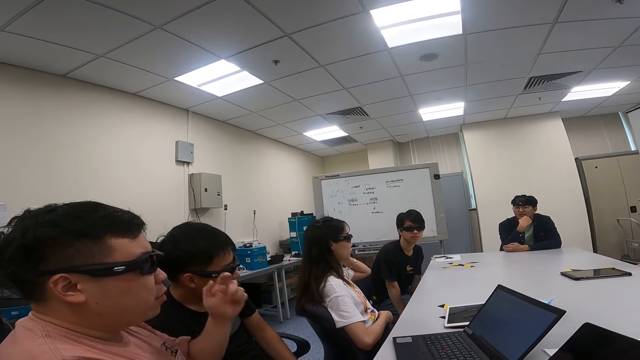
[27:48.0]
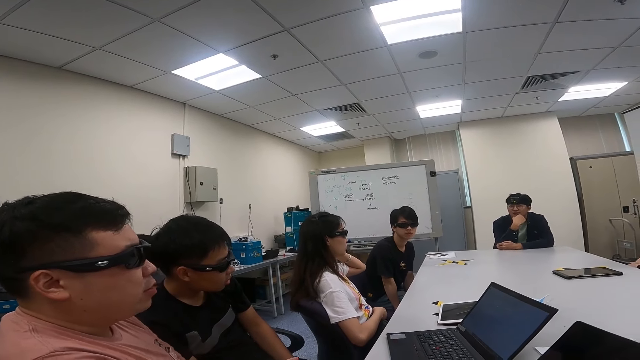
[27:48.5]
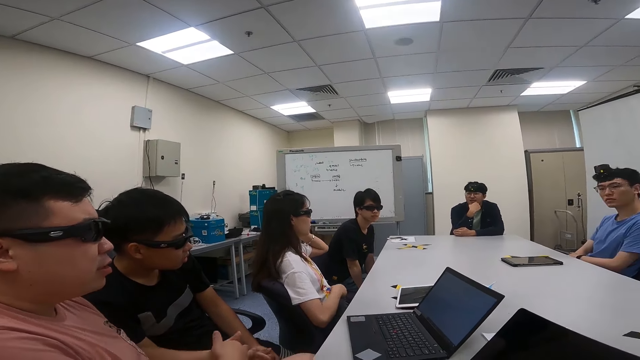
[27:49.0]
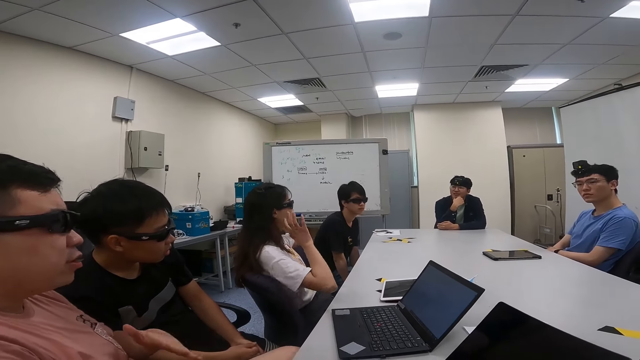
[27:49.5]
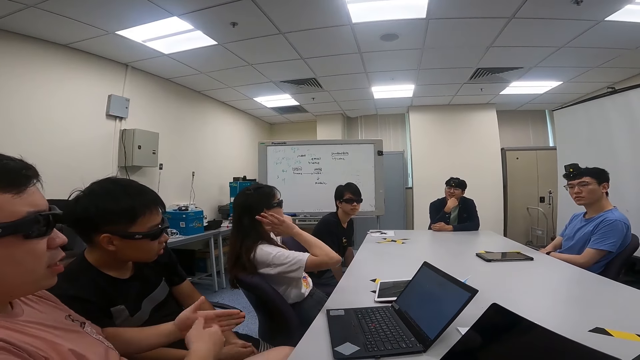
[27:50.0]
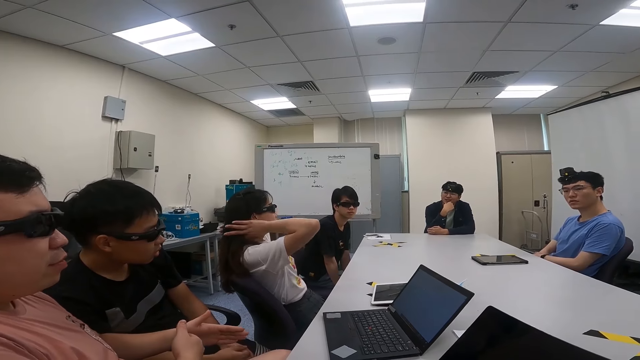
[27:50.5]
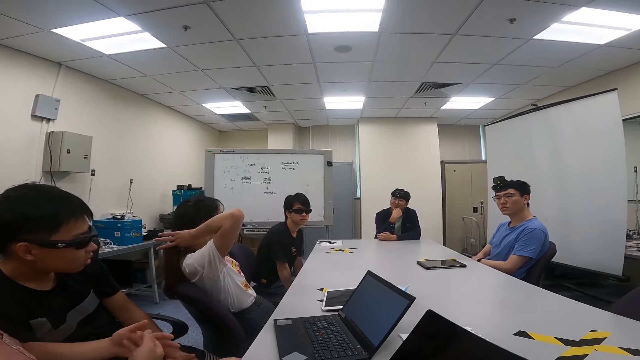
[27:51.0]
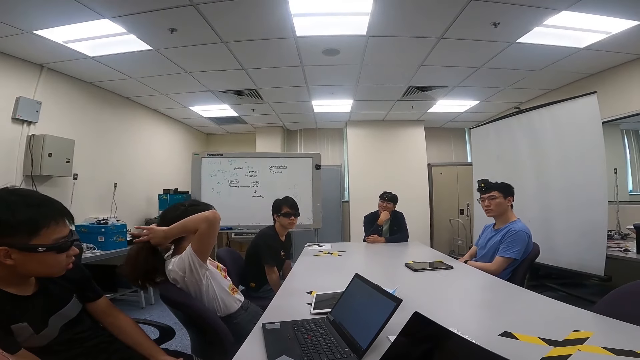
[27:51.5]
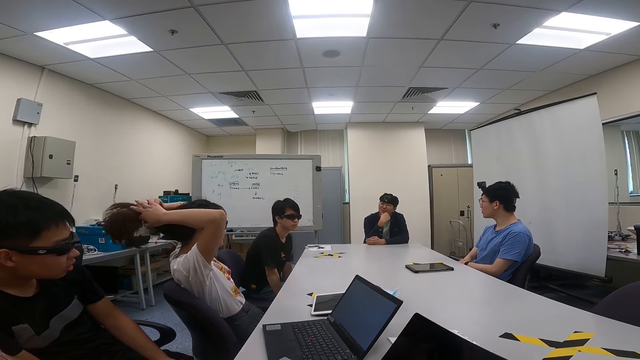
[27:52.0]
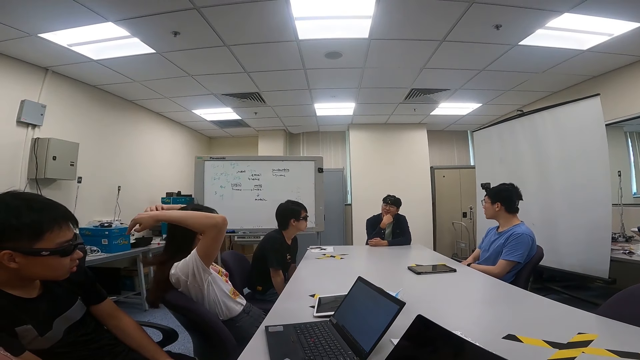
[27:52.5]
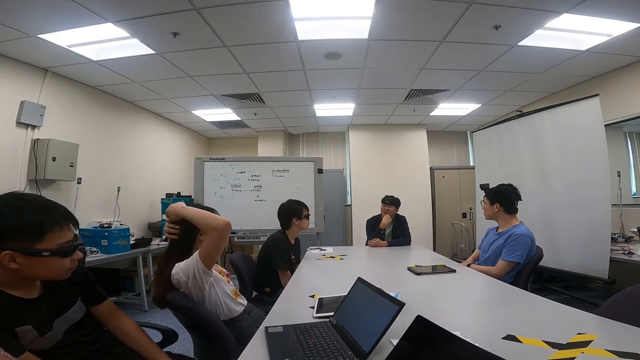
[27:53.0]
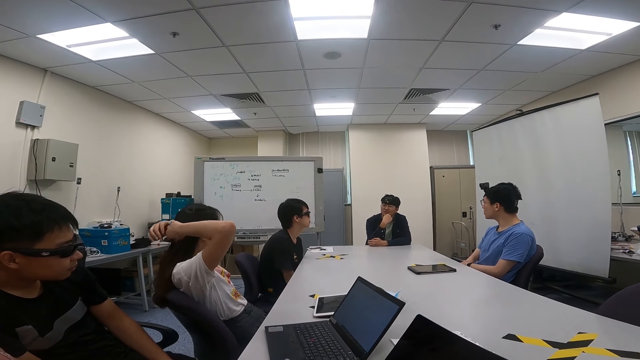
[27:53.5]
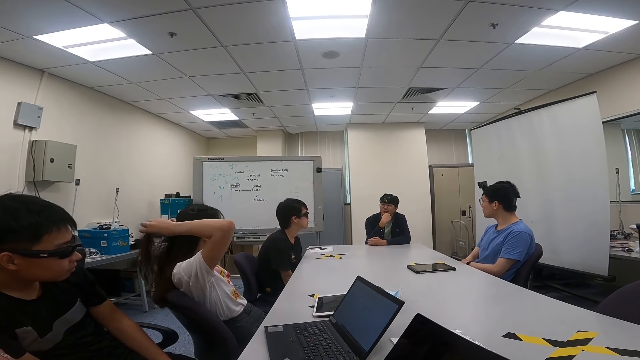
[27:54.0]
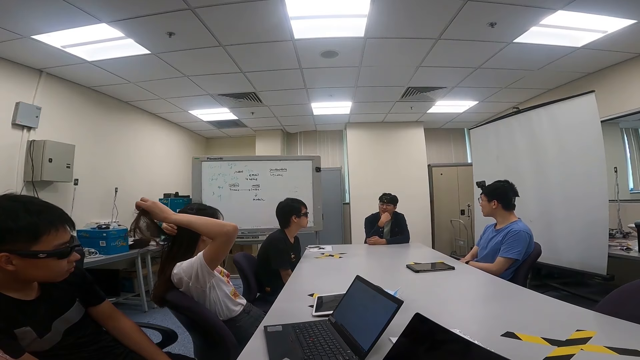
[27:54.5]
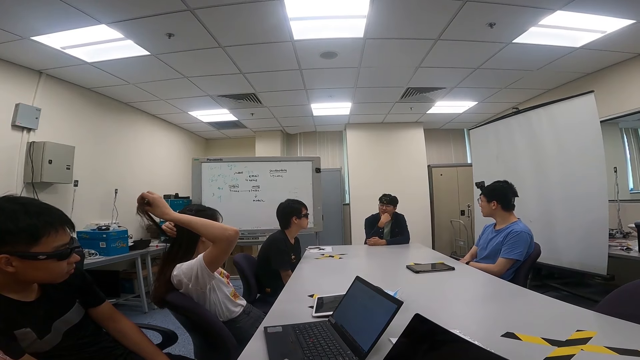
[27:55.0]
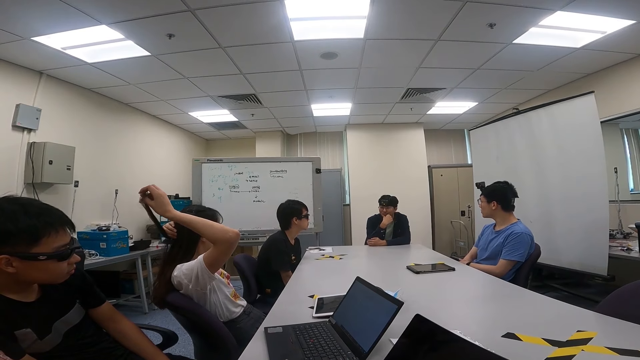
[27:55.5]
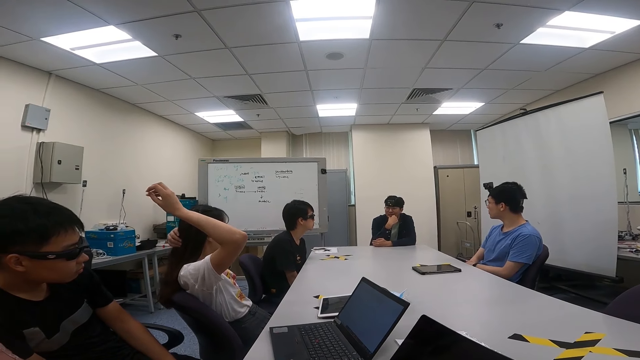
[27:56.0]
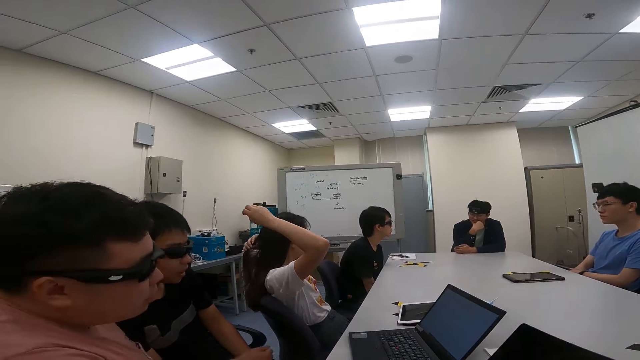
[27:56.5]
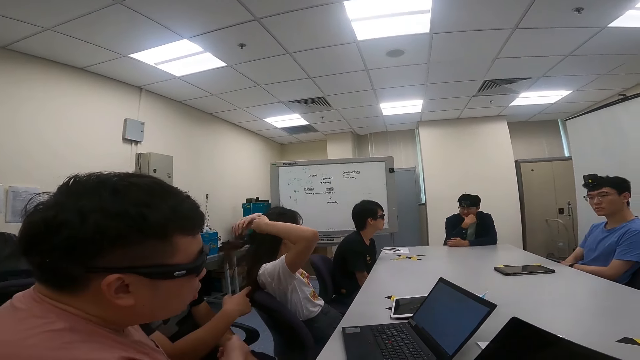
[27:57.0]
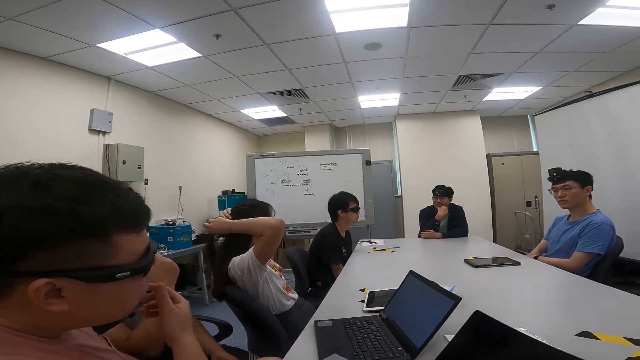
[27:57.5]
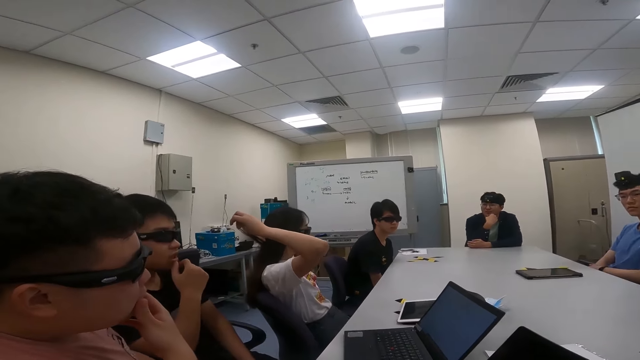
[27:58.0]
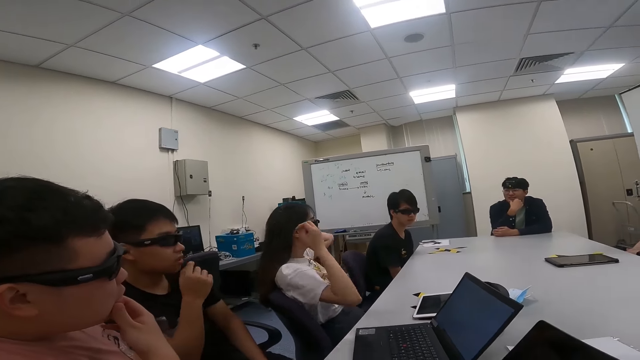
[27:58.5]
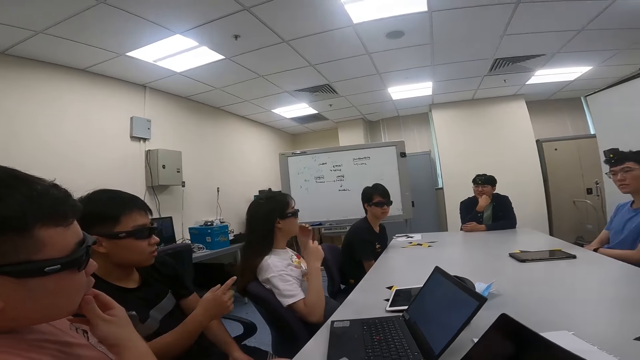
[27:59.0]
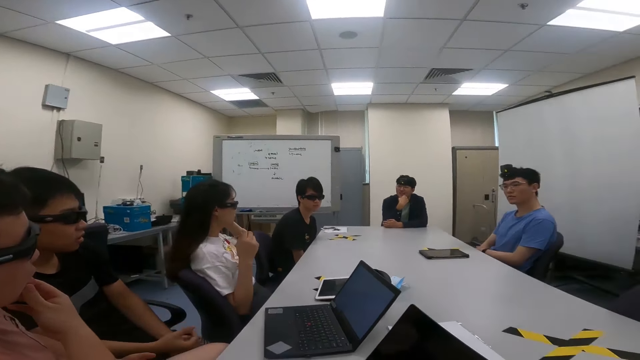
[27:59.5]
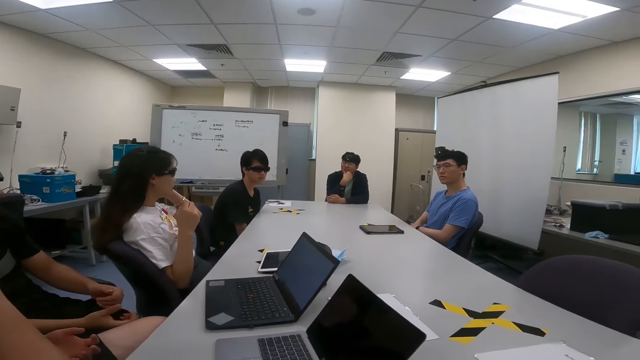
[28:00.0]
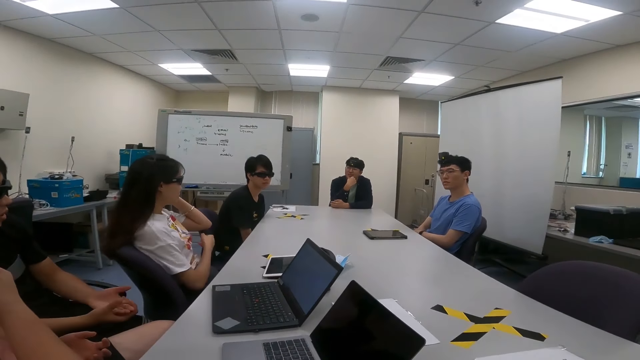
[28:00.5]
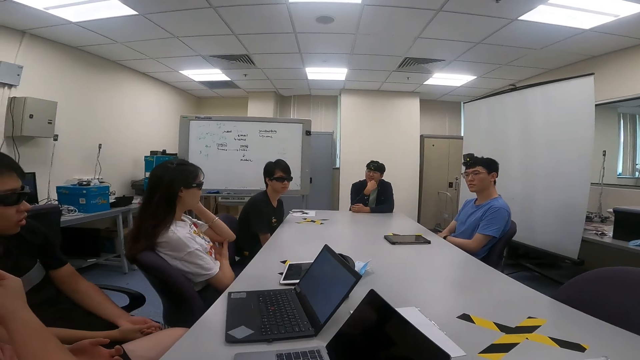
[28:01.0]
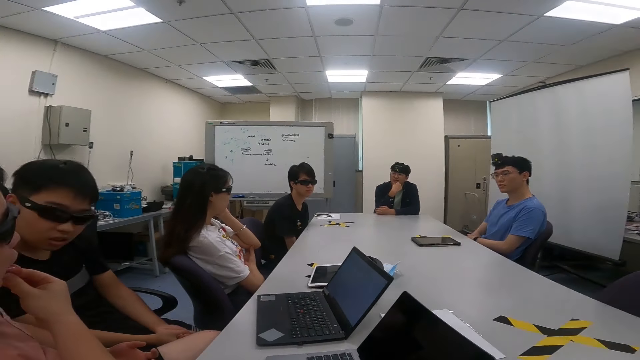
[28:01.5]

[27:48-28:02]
A man uses gestures. Another man looks around. A third man looks around. A woman lifts her hand upwards and moves her hair backwards. A fourth man nods his head. The third man turns around. The second man turns around and moves a chair forward. A person talks to the camera wearer and other people. The woman touches her hair. The second man looks around. The first man addresses the board members and moves forward. A fifth man uses gestures. The second man turns around. The fourth man nods his head. The third man looks around. The second man looks around. The first man touches his mouth. The fifth man touches his mouth. The woman moves her hands forward. The fifth man uses gestures. A person talks to another person. The woman touches her ear. The fifth man puts his hands together. The woman touches her elbow.

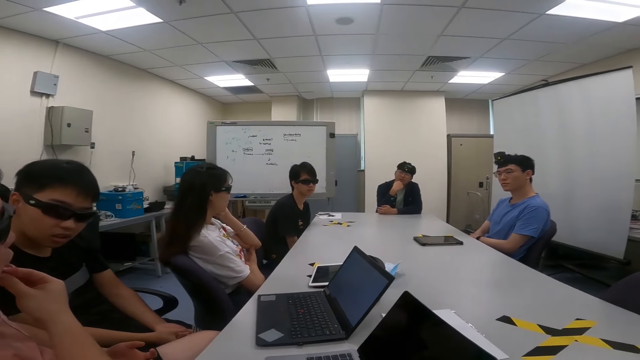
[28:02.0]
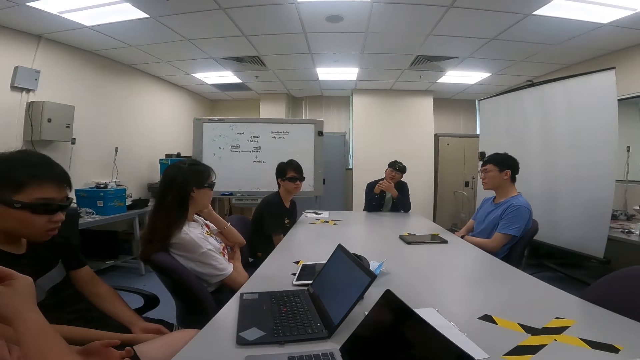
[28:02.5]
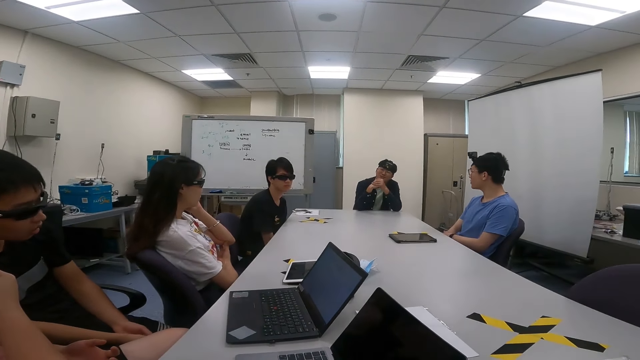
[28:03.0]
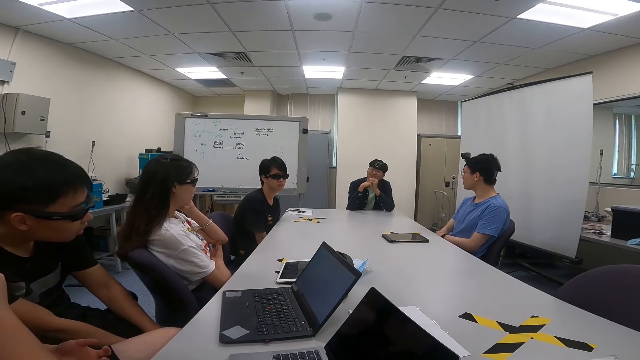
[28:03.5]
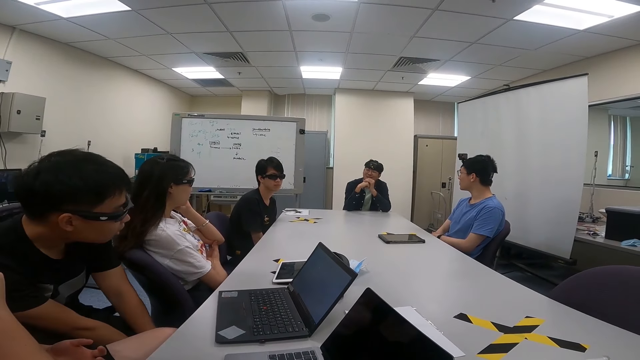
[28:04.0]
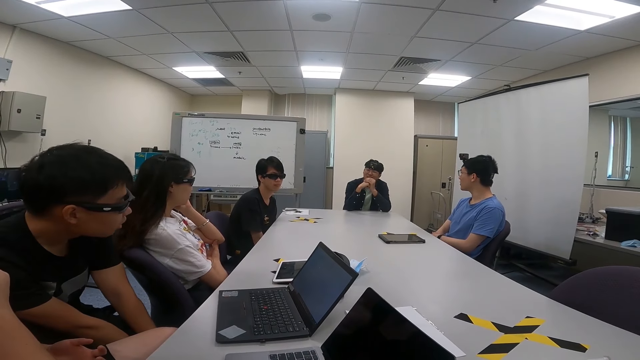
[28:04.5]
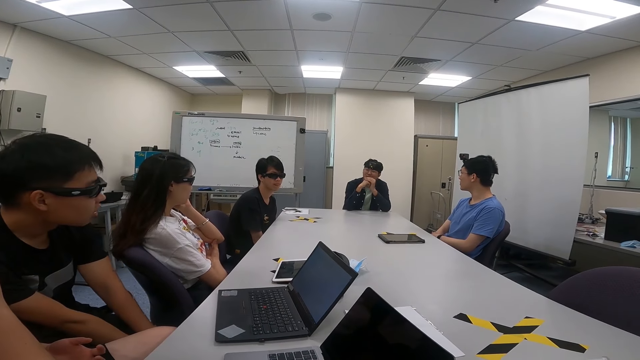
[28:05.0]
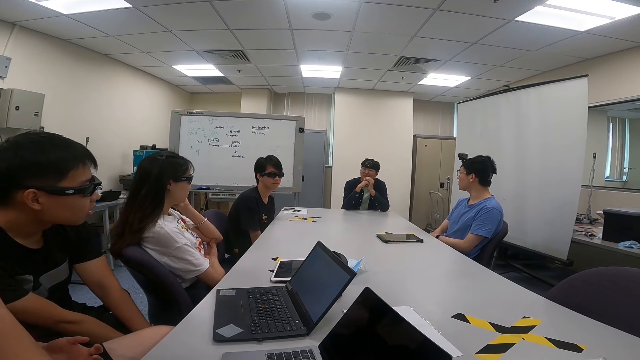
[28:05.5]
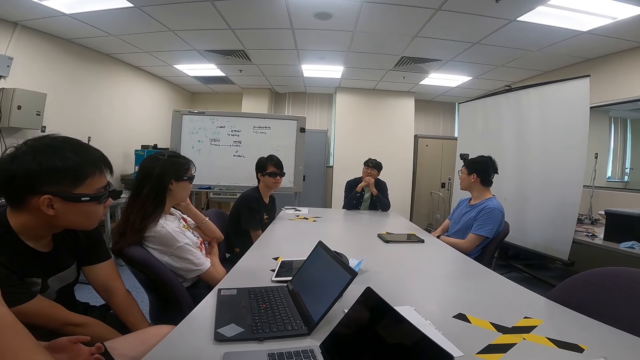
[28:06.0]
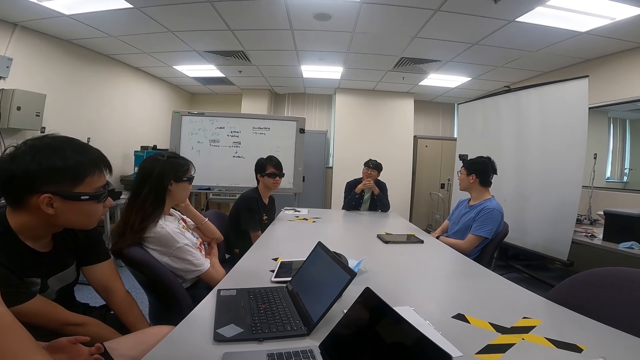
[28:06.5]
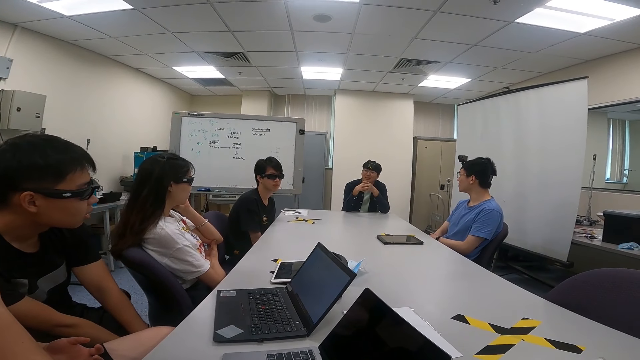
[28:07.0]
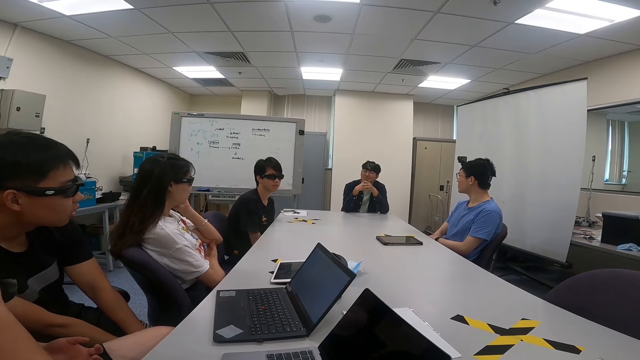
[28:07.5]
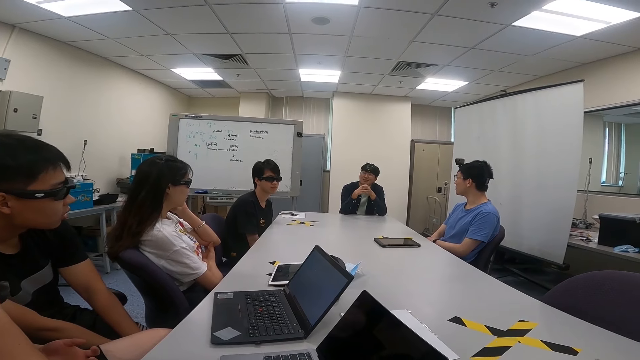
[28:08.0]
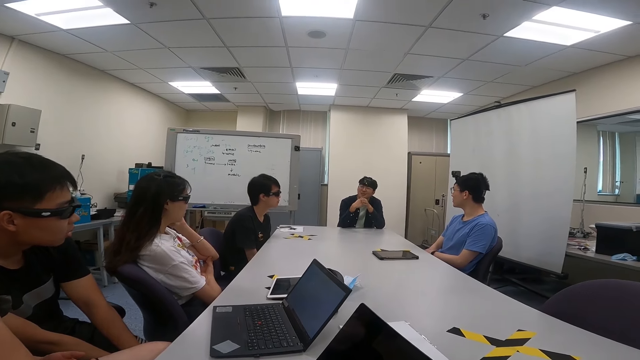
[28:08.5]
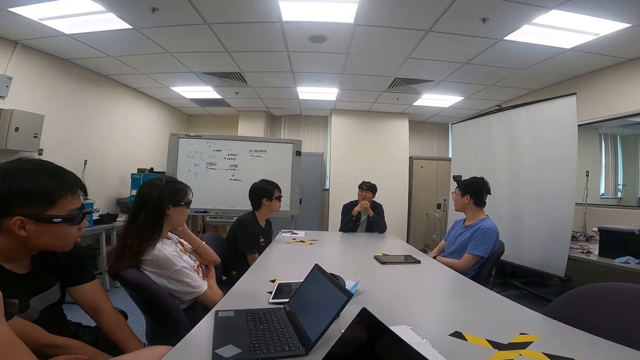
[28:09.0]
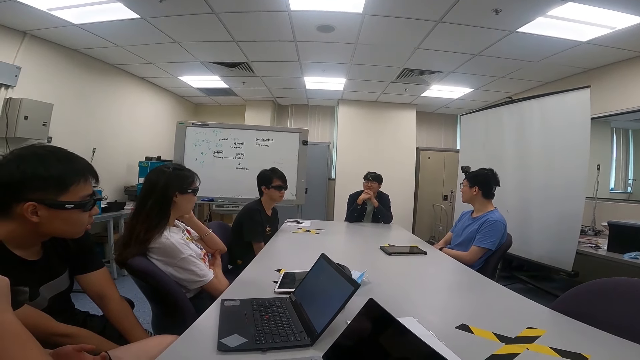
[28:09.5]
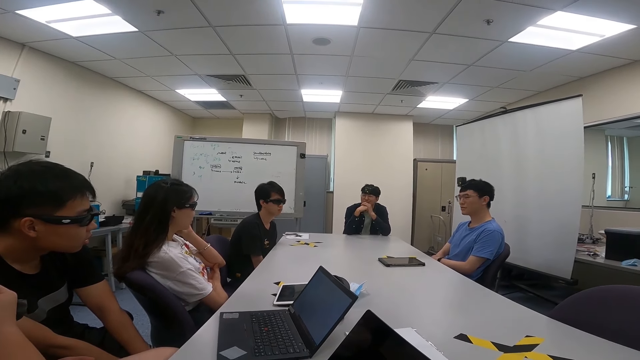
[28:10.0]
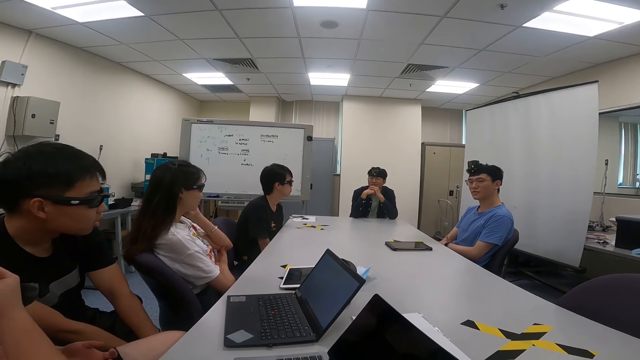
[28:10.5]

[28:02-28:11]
A man looks around. Another man uses gestures. A third man turns around. A fourth man looks around. The second man rubs his hand. A person talks to another person. The first man moves forward. The third man looks around.
